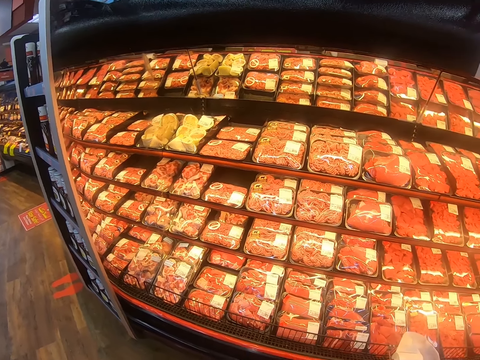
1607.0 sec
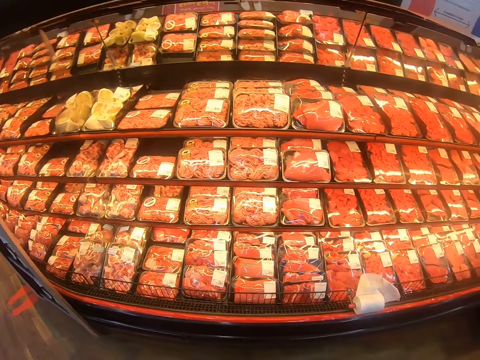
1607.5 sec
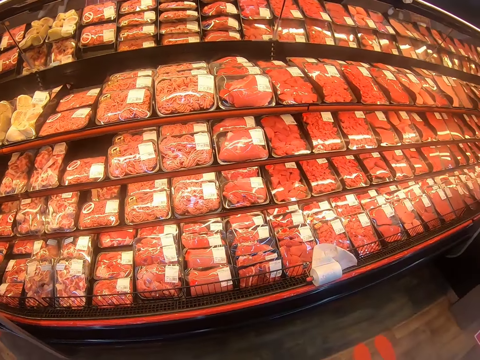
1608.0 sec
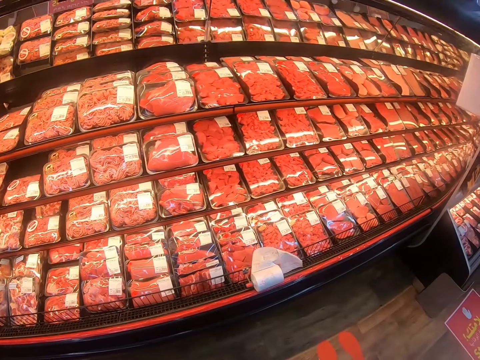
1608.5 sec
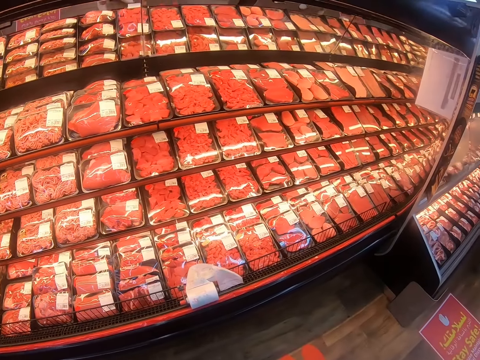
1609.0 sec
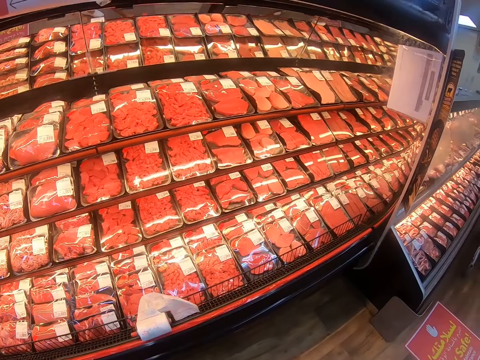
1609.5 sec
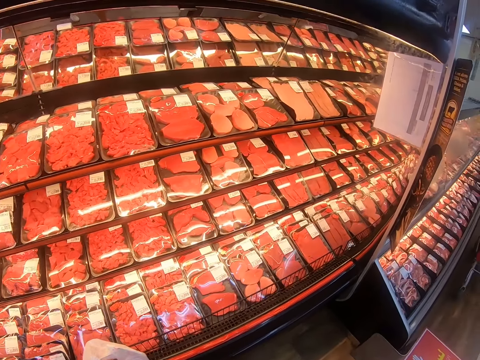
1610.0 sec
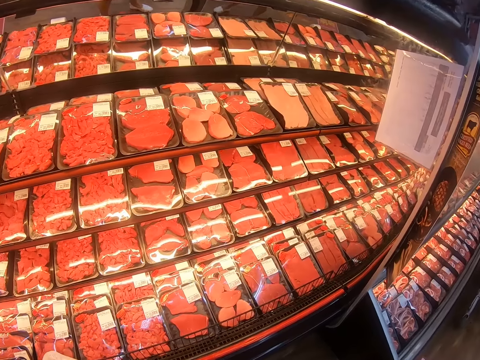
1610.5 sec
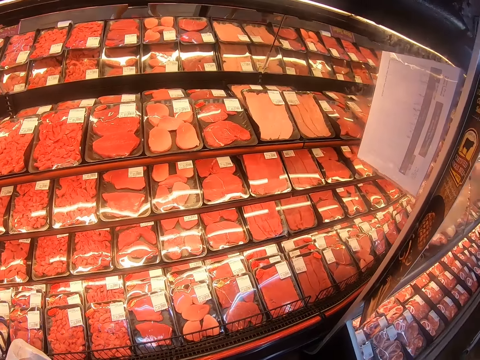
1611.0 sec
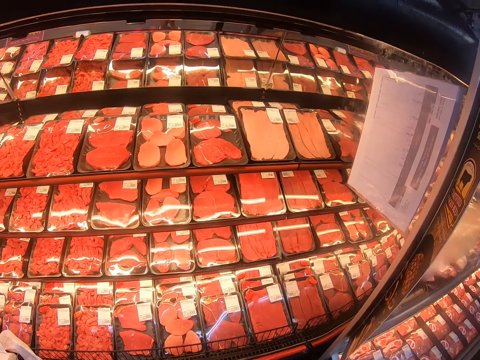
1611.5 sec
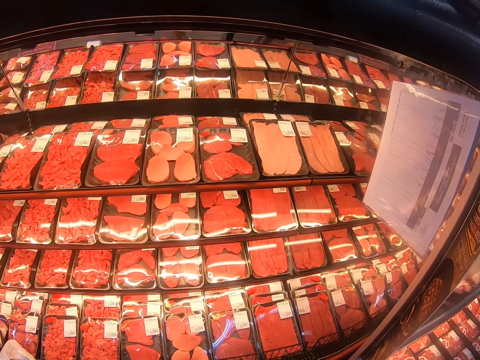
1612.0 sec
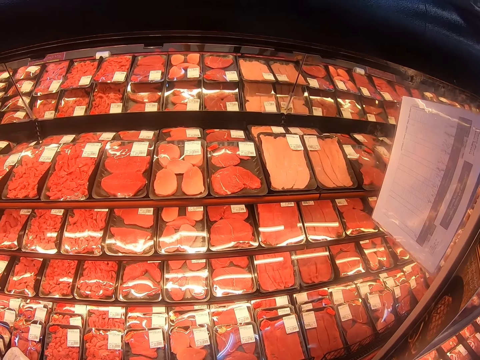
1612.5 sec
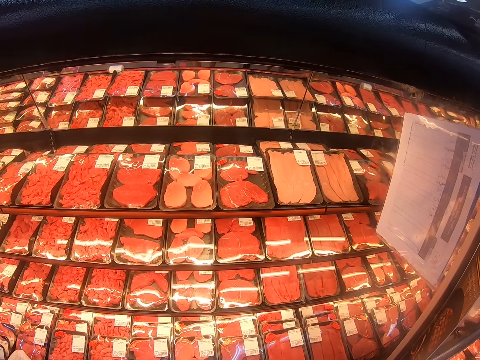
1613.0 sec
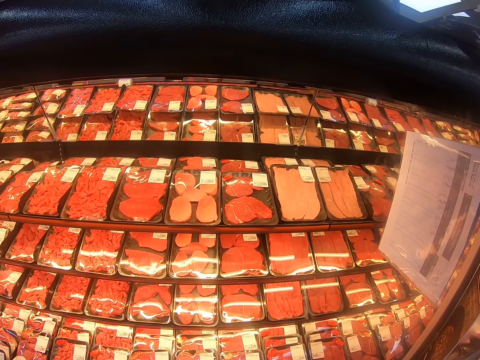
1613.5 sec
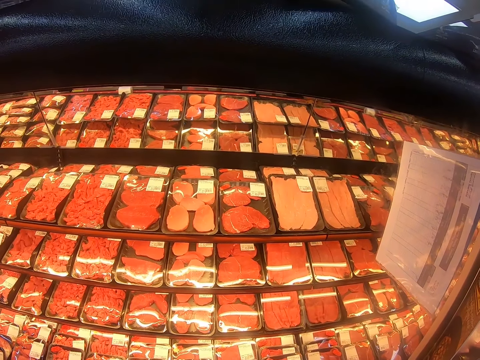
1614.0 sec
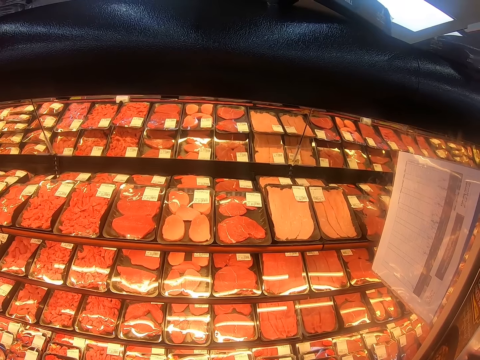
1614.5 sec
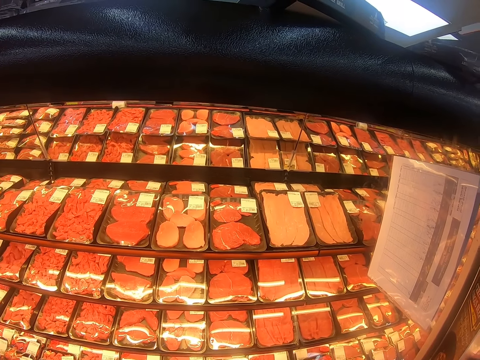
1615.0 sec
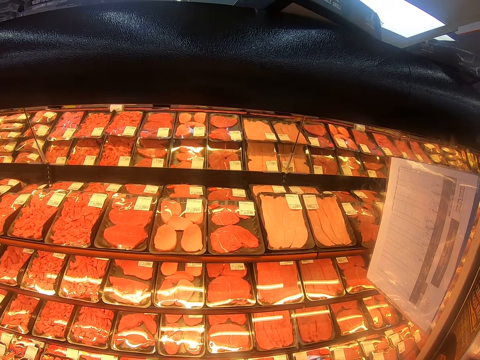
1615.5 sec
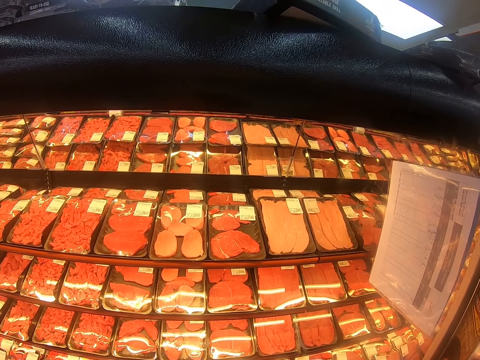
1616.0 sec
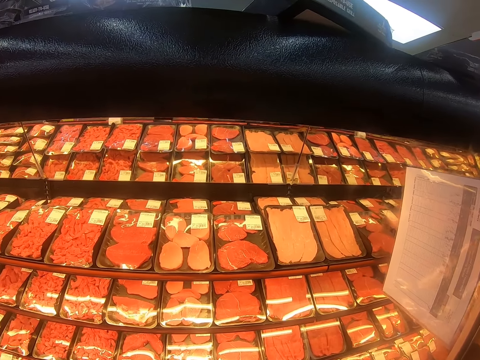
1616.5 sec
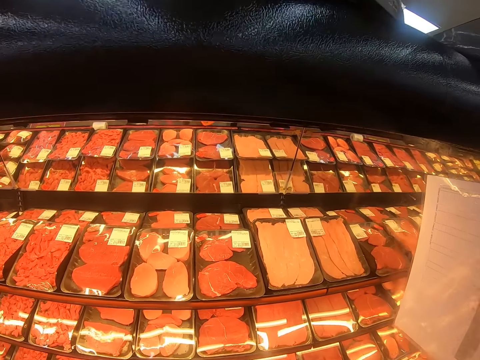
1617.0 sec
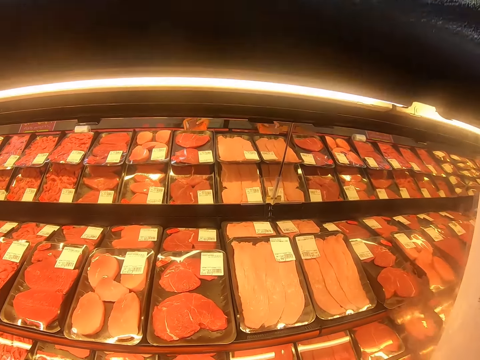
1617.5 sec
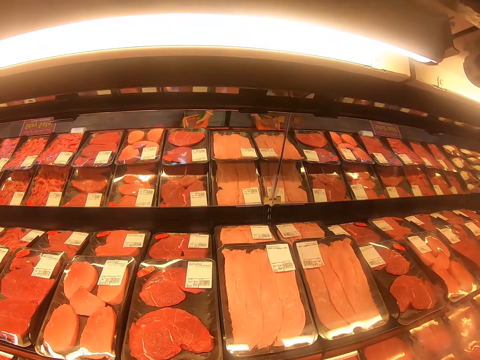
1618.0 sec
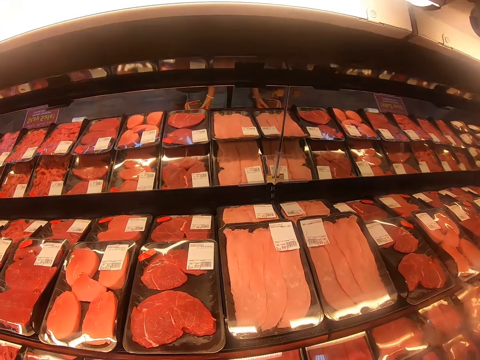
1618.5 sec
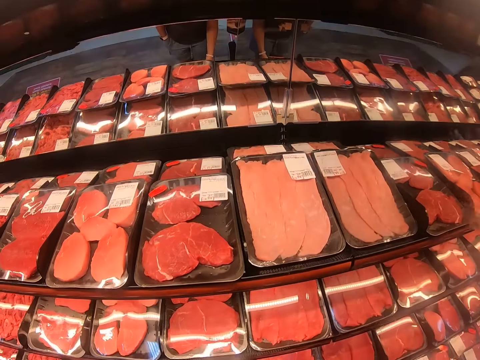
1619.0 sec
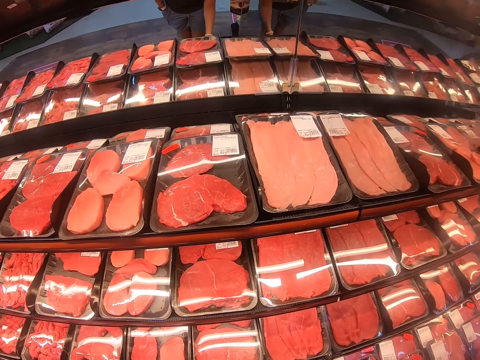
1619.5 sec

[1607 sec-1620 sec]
The camera wearer steps forward. They look at the shelf.

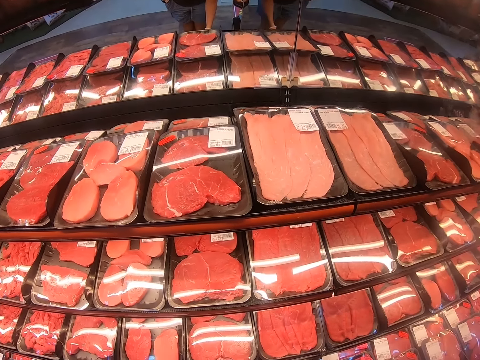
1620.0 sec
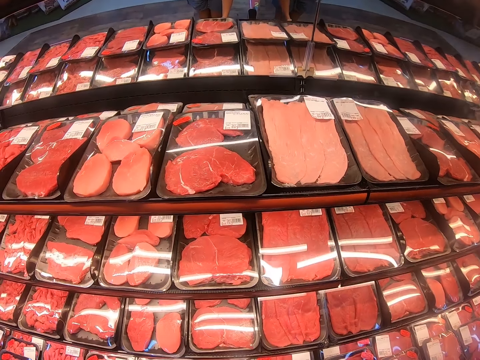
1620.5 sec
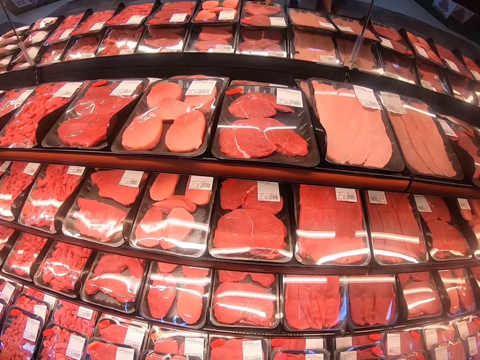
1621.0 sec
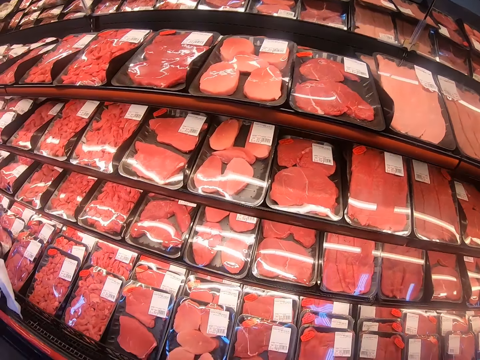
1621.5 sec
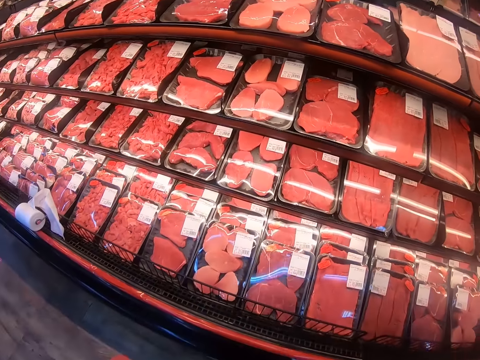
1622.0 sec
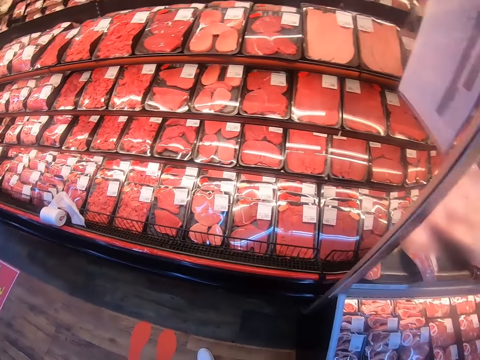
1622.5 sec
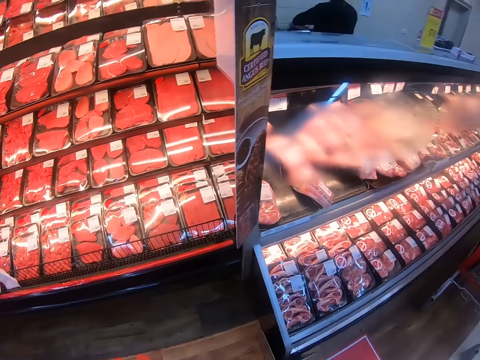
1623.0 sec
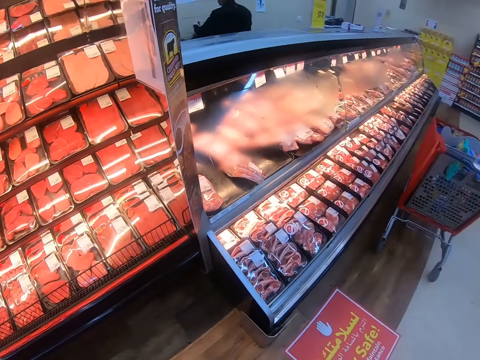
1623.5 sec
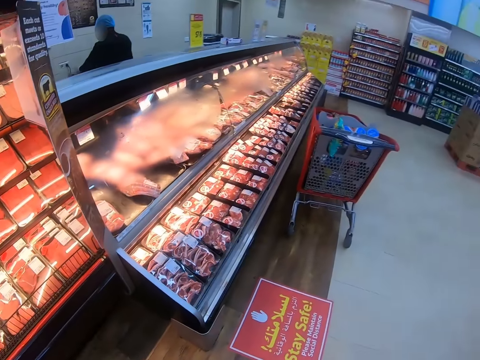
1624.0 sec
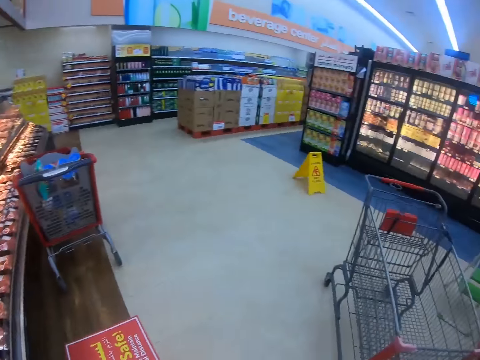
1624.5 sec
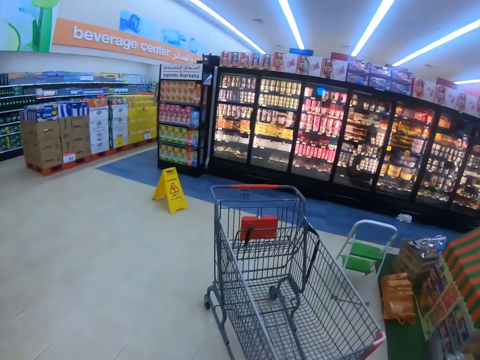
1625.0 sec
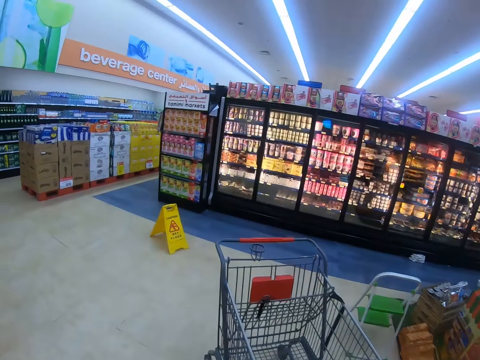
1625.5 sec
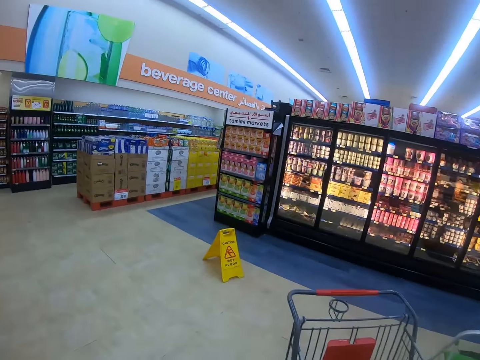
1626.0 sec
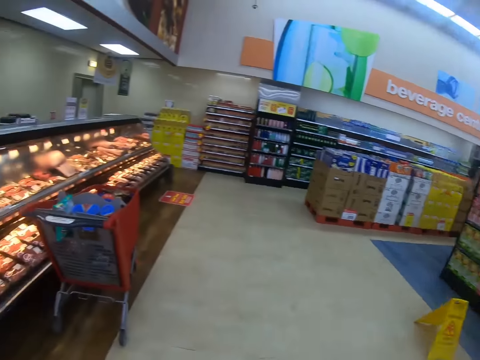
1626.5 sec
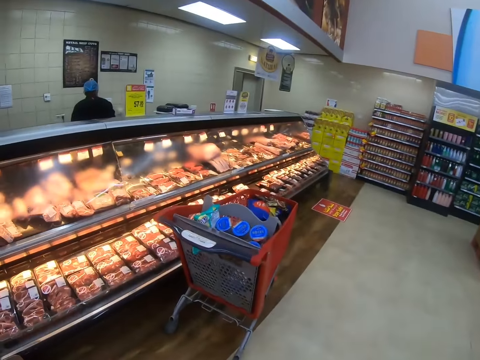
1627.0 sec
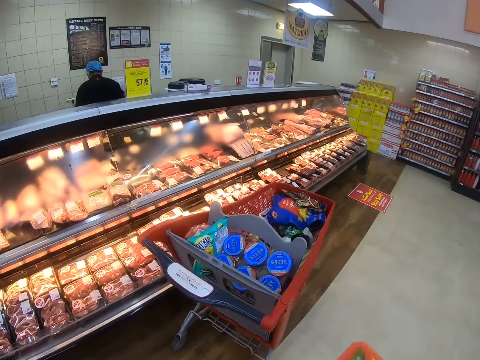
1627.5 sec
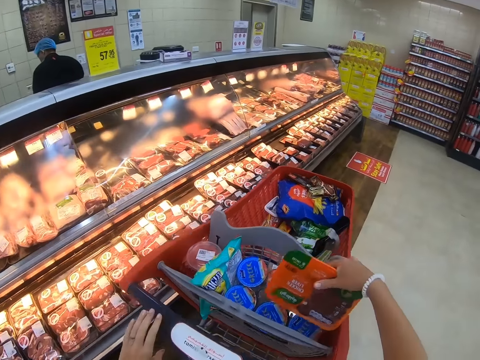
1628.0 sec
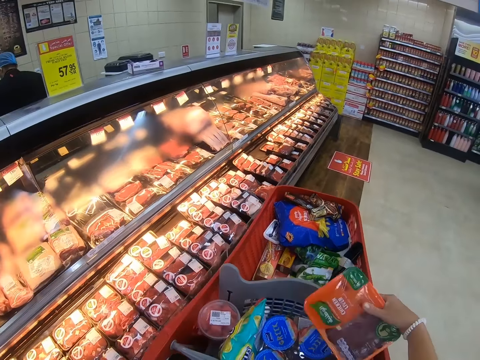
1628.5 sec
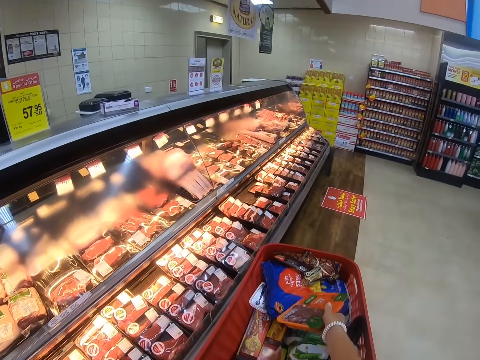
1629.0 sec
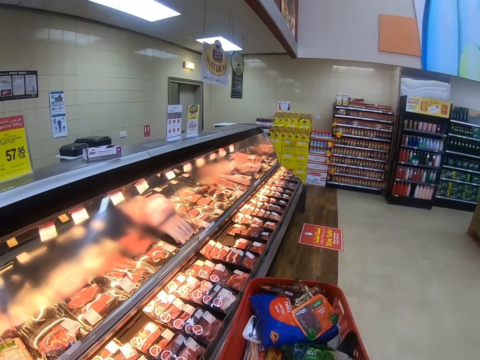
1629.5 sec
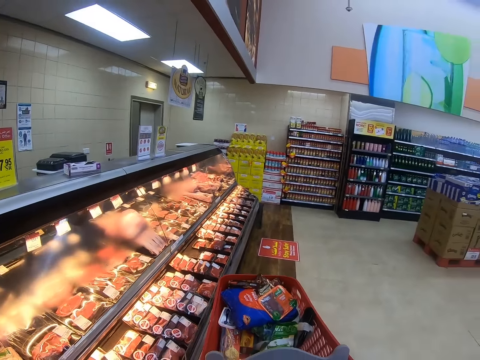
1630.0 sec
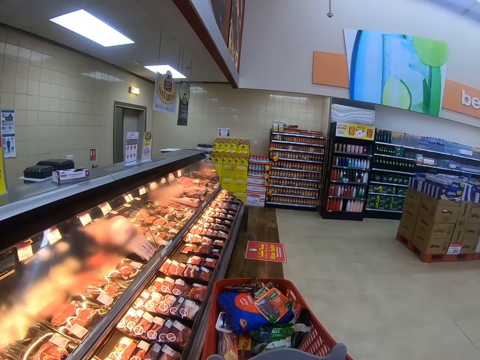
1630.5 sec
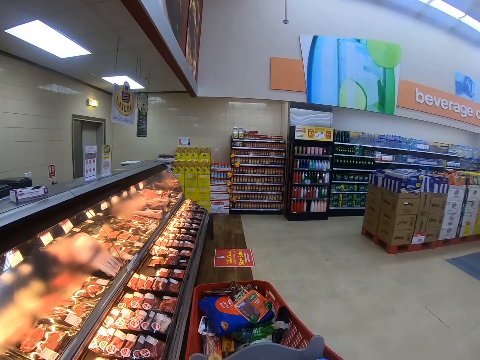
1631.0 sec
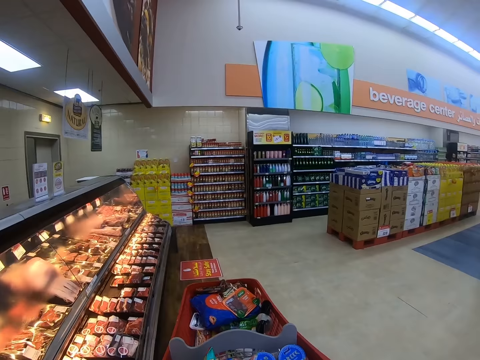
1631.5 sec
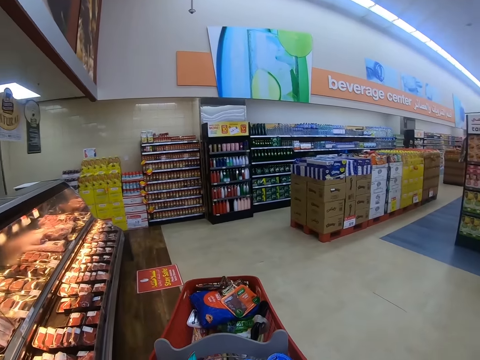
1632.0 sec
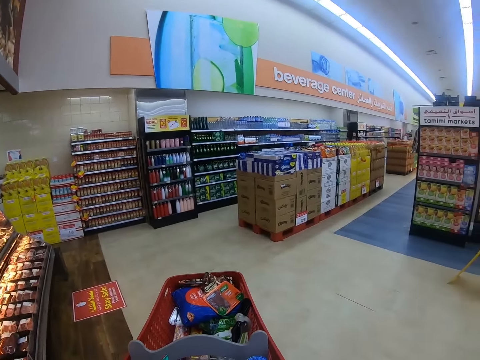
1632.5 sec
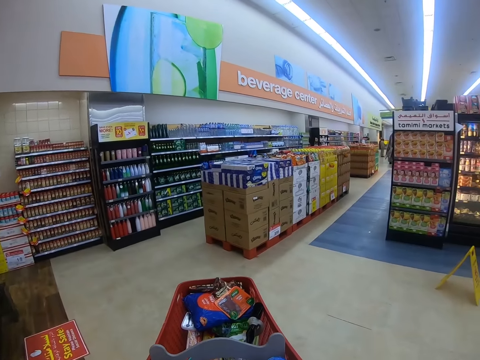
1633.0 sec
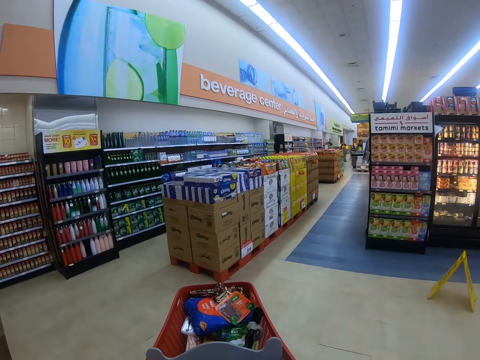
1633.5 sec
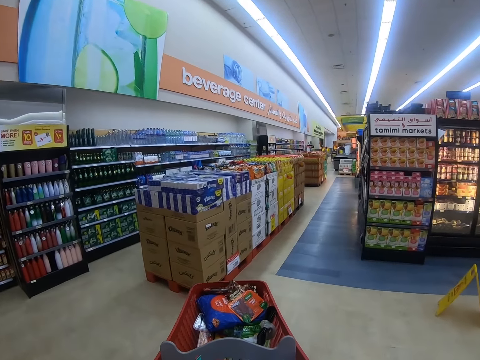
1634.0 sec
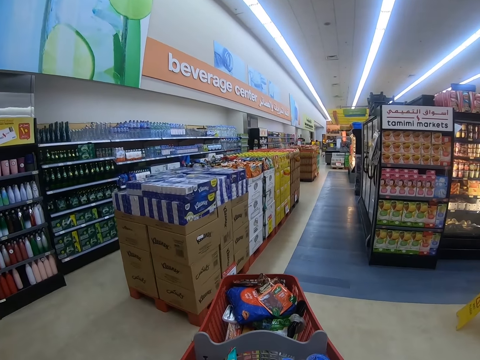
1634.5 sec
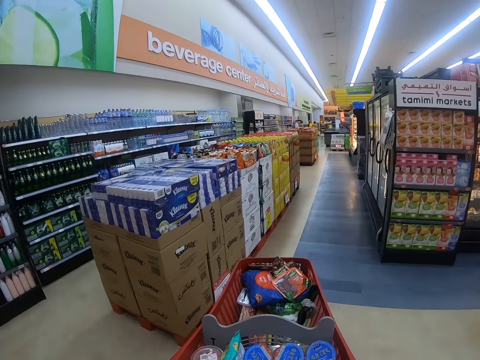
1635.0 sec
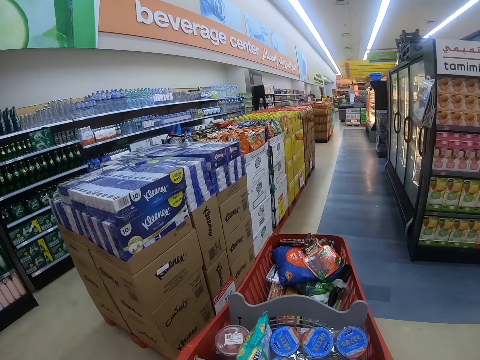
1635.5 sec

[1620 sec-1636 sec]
The camera wearer steps forward. They put the container in the trolley. They push the trolley. They walk around the supermarket, look around the supermarket shelf and pull the trolley.
